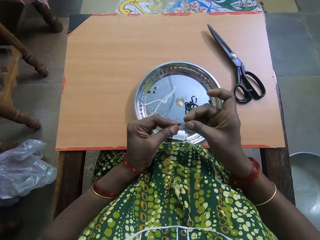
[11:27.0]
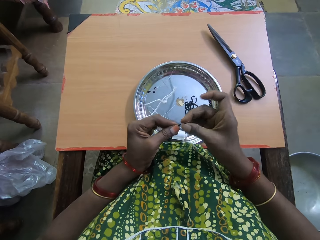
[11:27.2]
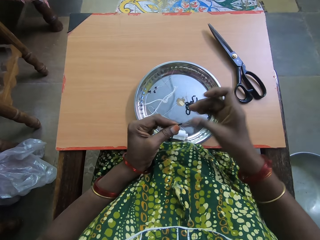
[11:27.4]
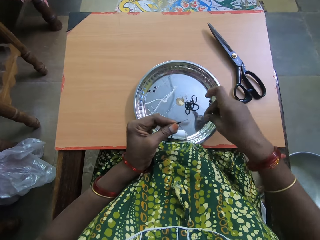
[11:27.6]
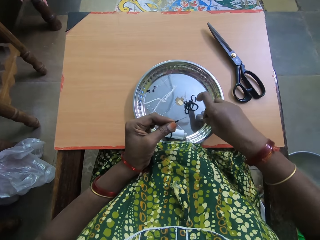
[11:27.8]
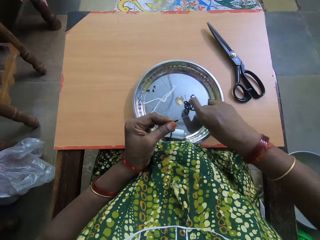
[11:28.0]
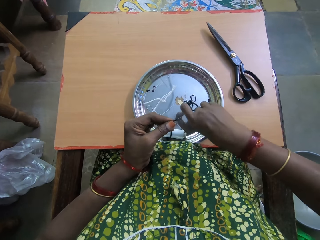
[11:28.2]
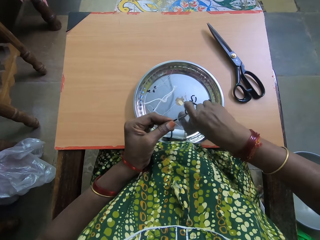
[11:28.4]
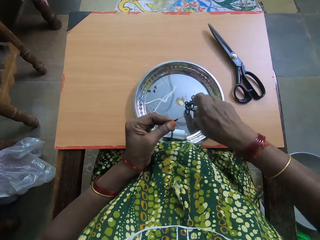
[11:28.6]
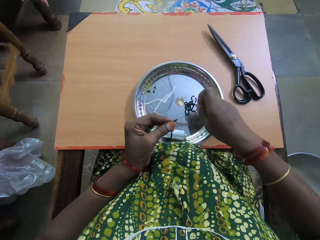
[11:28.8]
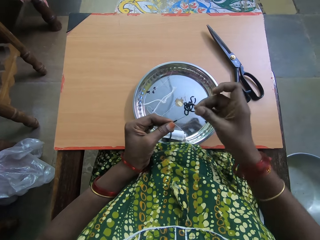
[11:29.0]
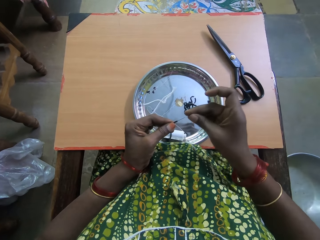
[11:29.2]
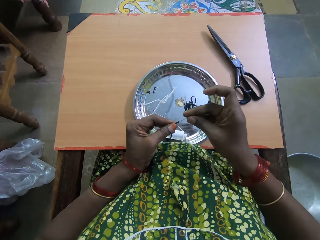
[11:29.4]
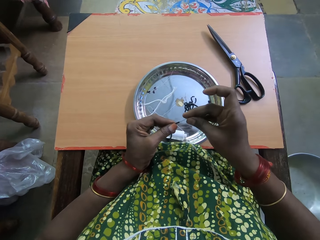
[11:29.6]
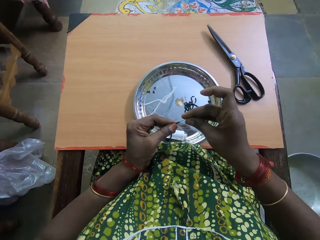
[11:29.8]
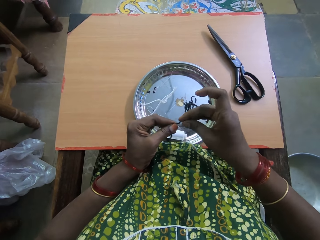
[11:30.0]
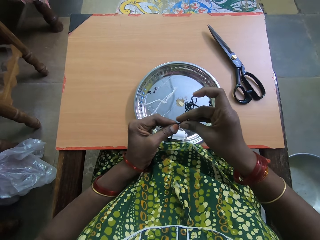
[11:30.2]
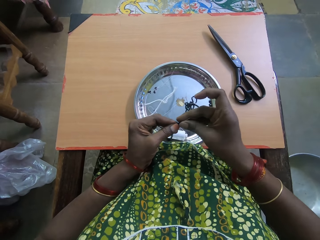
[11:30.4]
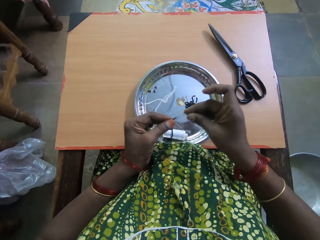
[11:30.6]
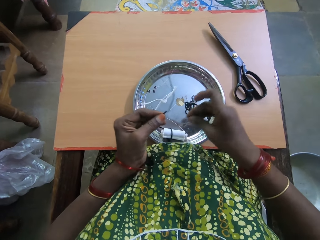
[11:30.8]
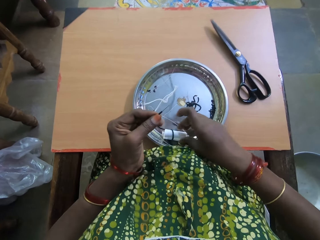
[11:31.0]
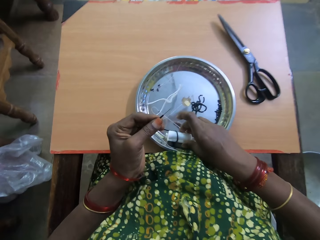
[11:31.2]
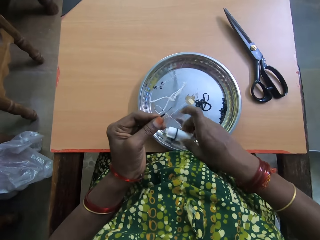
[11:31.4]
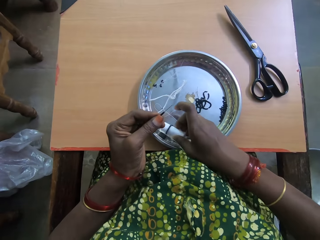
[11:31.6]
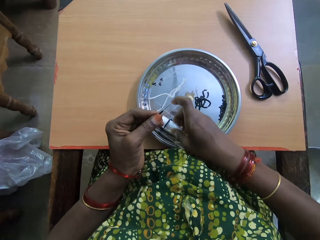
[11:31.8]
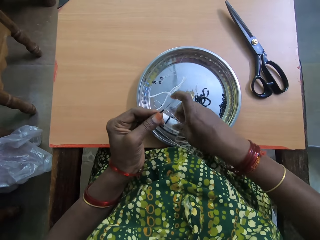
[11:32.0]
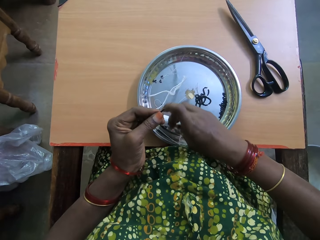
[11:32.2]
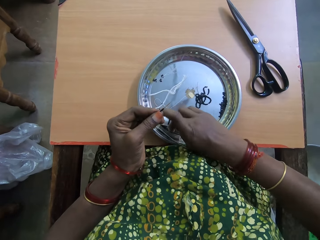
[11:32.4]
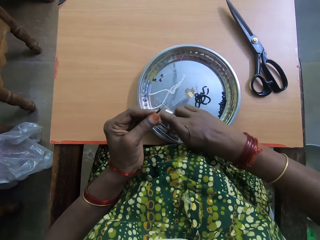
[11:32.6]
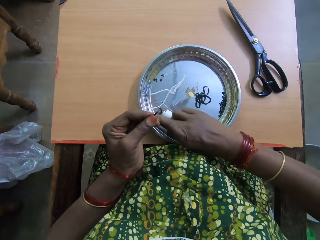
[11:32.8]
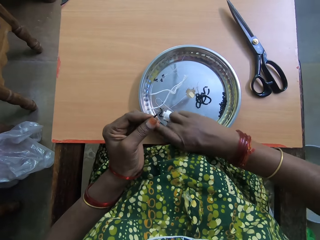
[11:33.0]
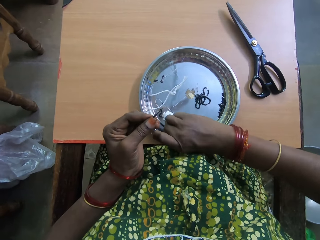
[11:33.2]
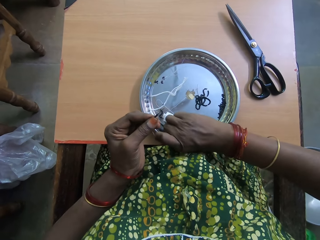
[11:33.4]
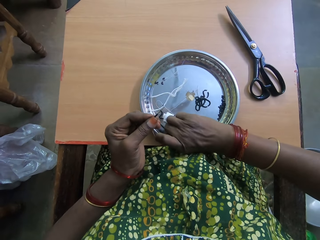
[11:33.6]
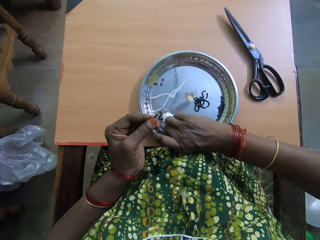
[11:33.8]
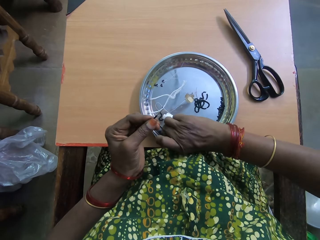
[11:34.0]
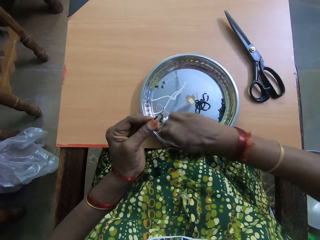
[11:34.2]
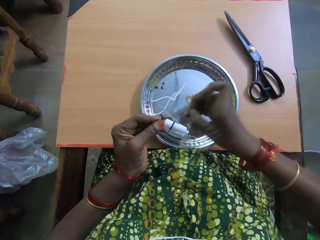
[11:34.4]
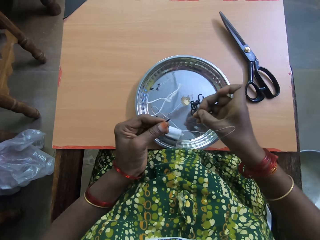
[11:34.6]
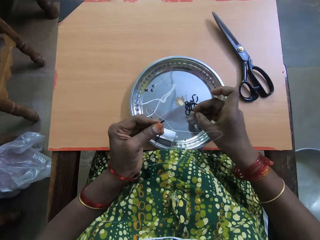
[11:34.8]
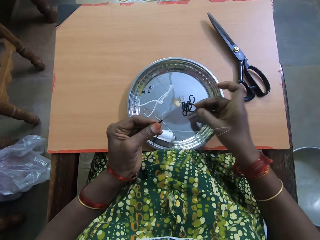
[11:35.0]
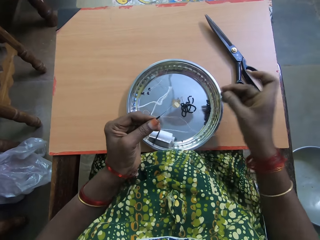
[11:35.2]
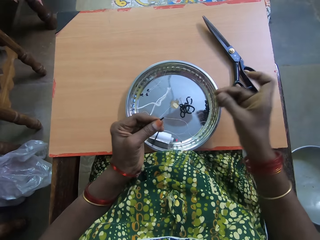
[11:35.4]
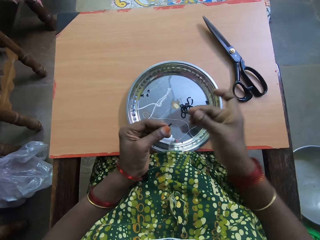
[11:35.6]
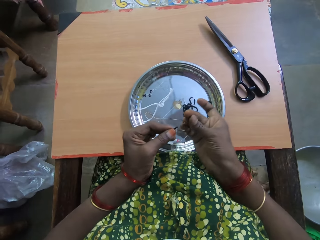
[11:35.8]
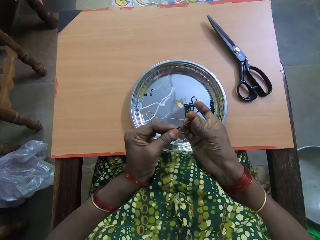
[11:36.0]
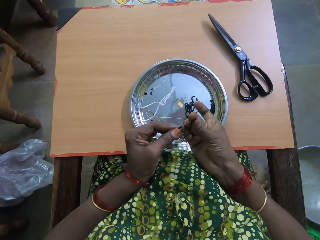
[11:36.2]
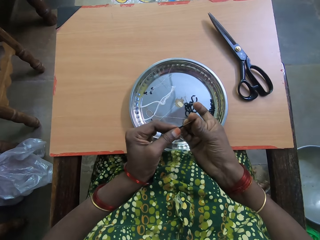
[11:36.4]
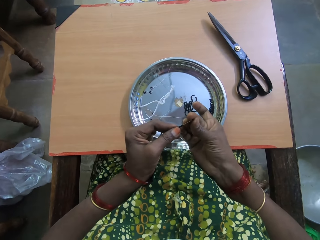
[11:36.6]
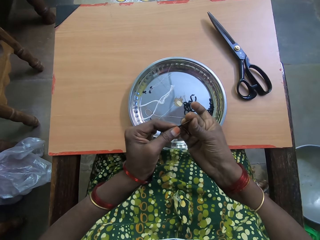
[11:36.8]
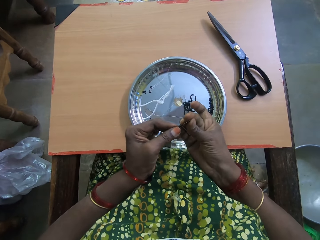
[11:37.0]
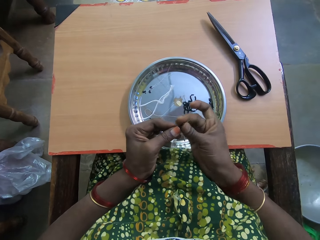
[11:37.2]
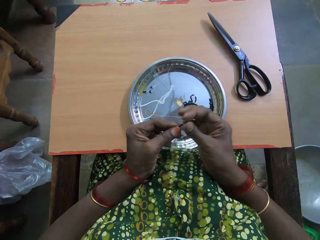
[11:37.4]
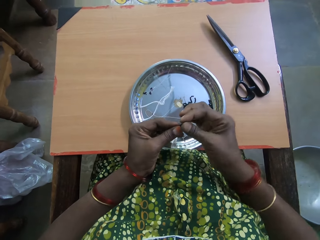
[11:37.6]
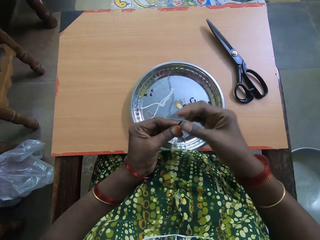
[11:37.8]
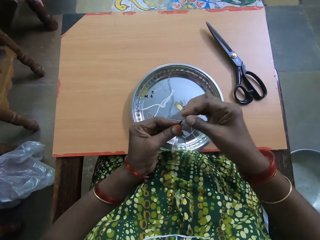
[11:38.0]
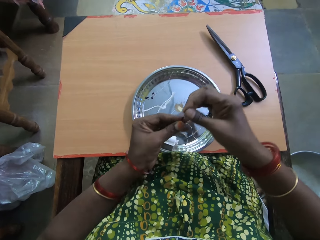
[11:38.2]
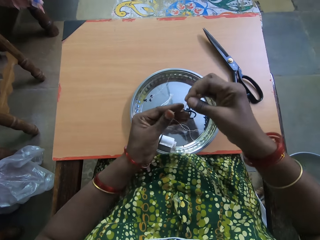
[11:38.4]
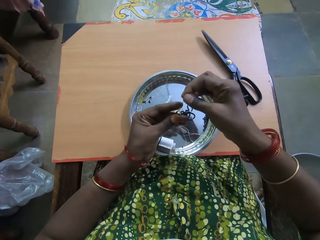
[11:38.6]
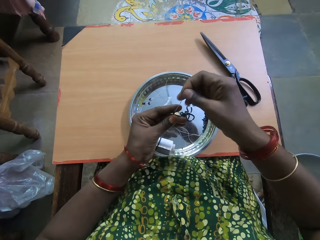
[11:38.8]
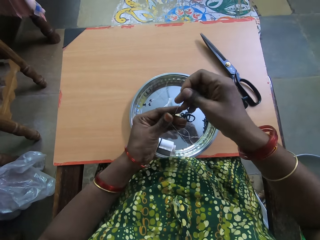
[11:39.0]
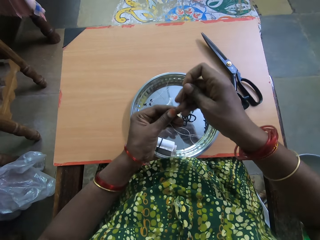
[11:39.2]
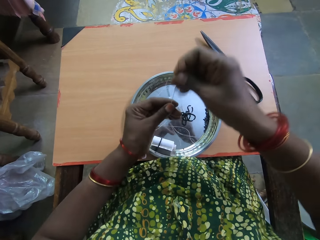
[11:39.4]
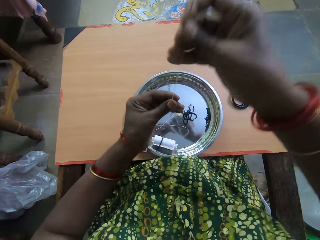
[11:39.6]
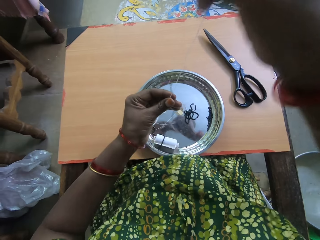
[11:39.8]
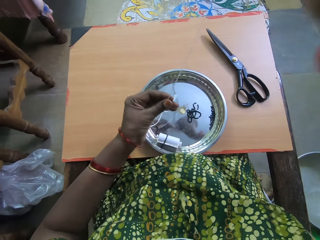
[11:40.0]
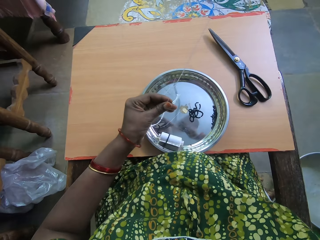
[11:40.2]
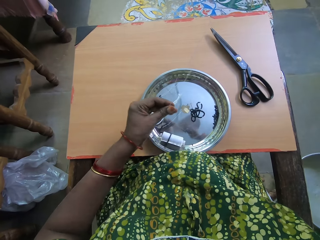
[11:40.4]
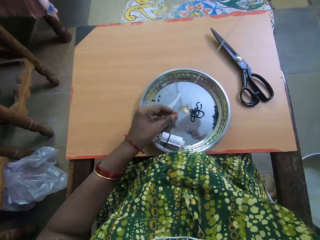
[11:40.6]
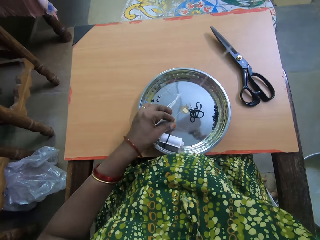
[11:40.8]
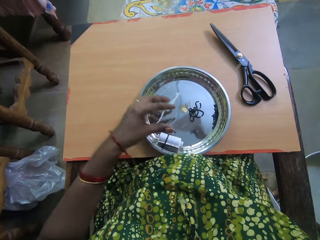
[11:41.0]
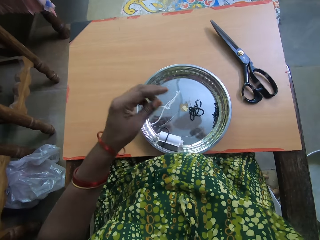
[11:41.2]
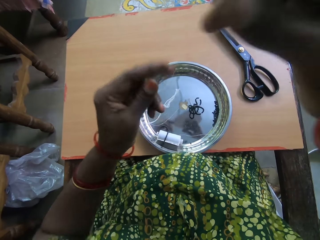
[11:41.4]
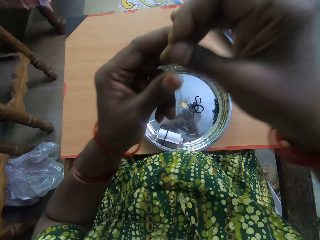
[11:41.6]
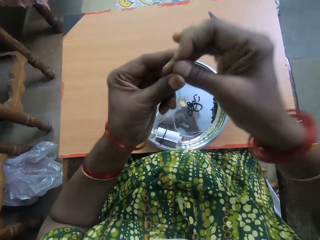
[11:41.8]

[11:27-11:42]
The camera wearer takes another bead from the tray. They put the bead in the needle and through the fishing line. They take another bead from the tray. They adjust the fishing line. They put the bead in the needle and through the fishing line. They adjust the fishing line. They pull beads to the thread.

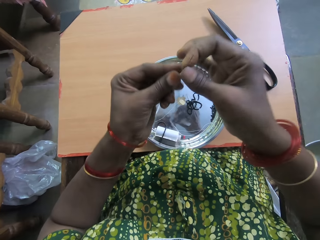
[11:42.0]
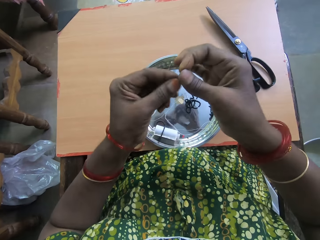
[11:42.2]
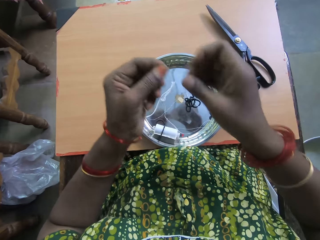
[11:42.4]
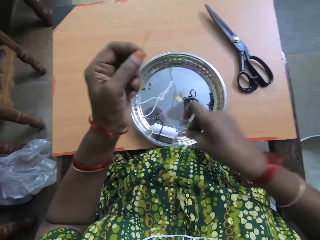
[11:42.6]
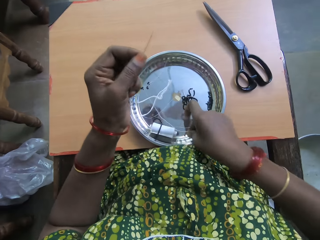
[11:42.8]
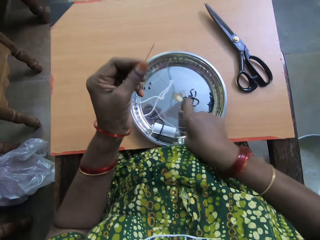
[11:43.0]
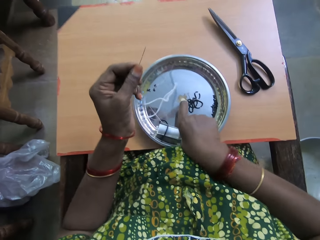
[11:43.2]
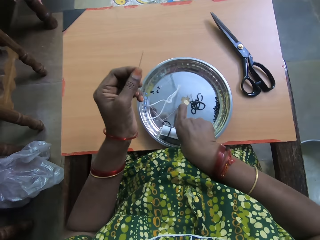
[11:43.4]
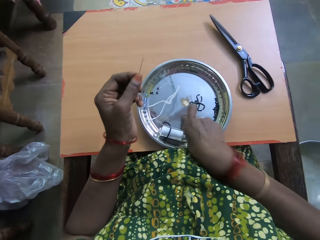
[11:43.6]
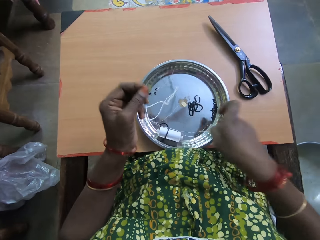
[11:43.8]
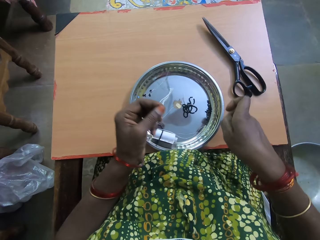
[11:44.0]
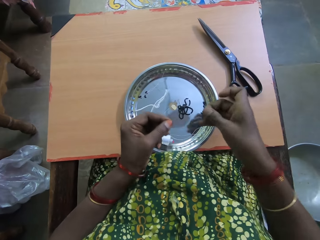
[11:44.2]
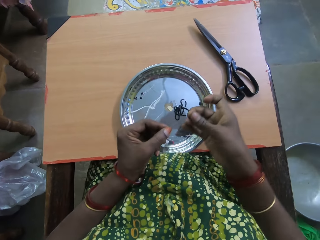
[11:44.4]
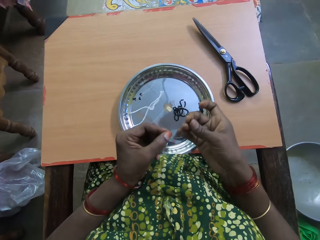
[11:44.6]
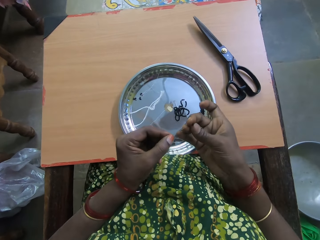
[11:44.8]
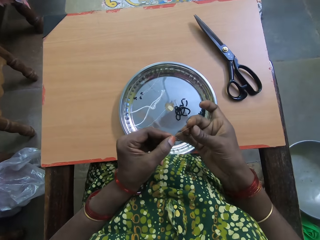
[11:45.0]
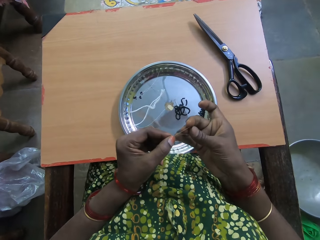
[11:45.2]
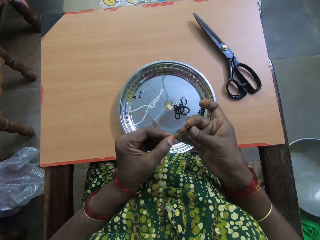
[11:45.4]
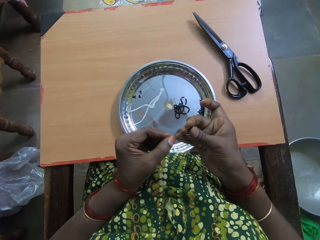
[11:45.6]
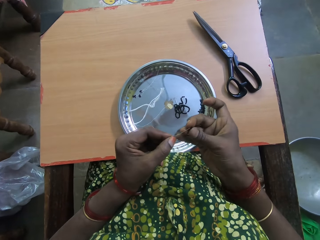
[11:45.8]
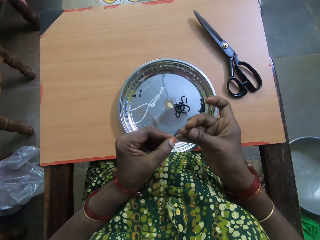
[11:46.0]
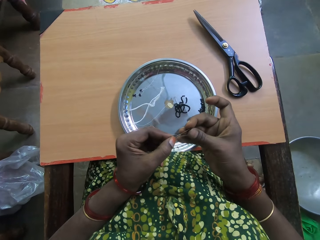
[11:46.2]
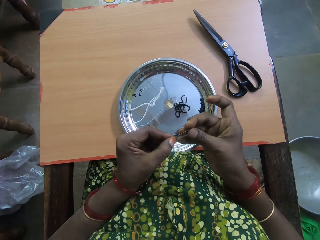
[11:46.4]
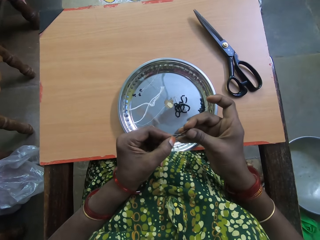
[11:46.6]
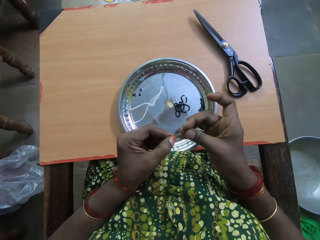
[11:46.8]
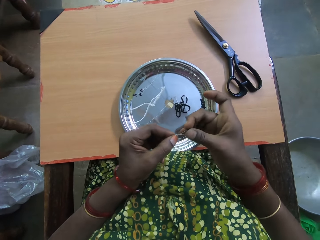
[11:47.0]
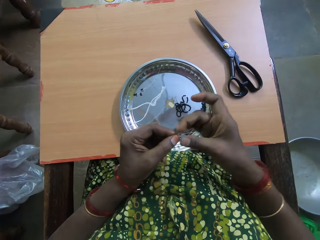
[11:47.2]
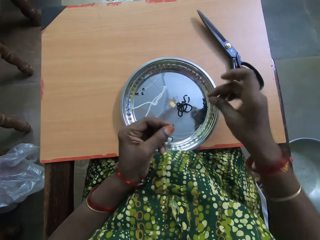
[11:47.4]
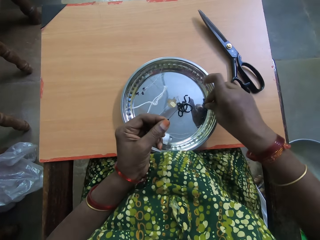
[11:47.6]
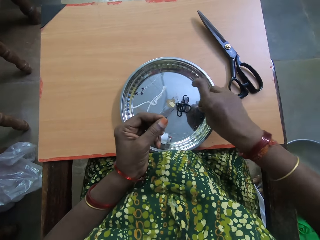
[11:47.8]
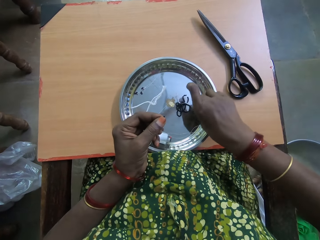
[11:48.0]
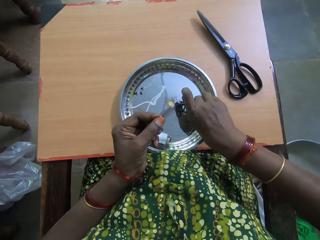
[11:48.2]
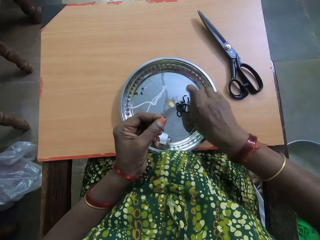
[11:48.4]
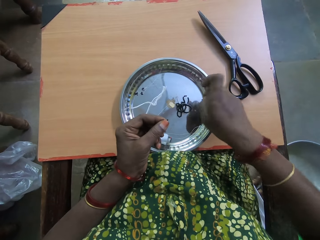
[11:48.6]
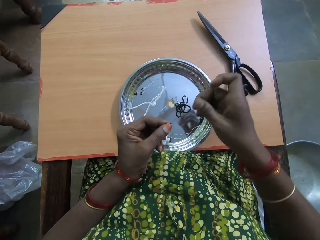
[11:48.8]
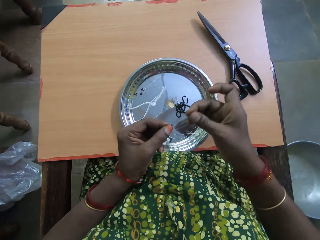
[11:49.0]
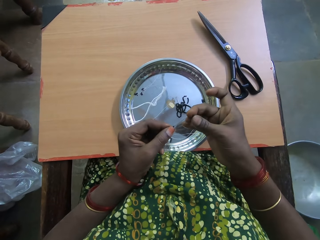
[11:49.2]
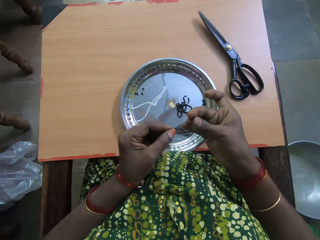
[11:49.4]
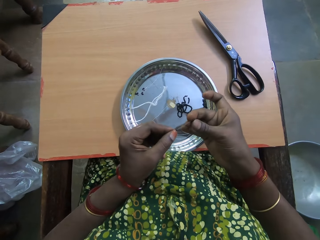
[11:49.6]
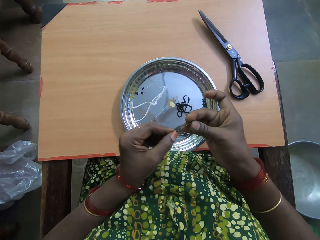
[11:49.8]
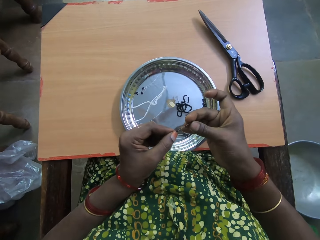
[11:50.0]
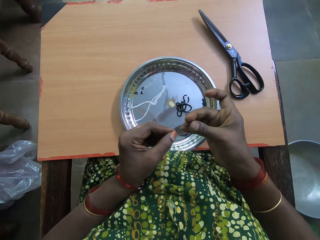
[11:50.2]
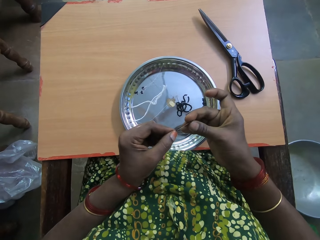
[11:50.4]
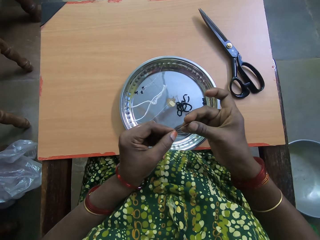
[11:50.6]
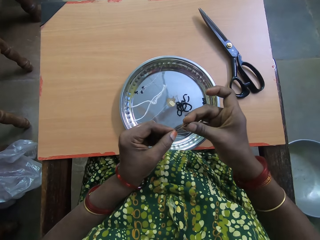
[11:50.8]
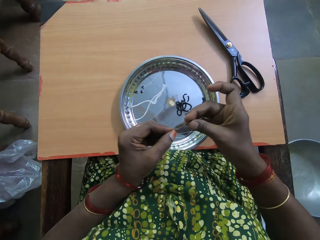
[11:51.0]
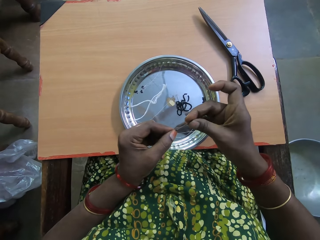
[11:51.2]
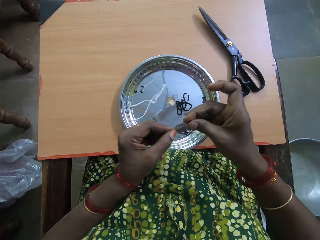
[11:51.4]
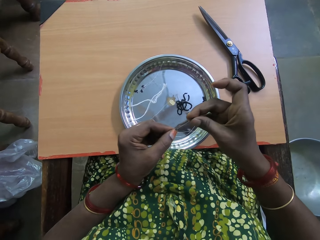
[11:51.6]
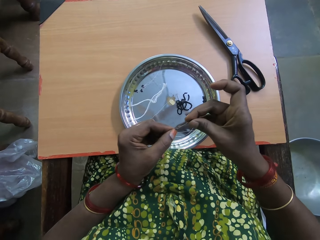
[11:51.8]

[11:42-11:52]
The camera wearer takes another bead from the tray. They put the bead in the needle and through the fishing line. They take another bead from the tray. They put the bead in the needle.
